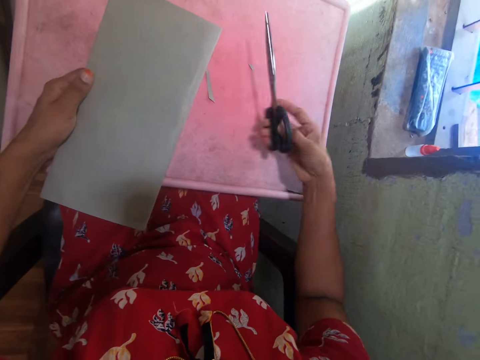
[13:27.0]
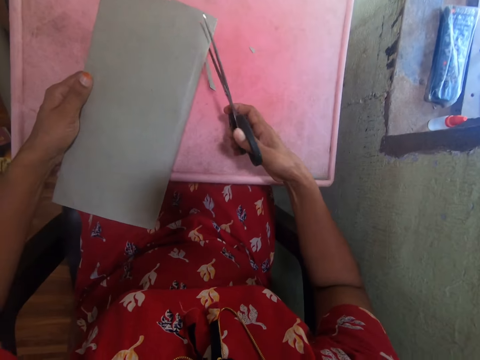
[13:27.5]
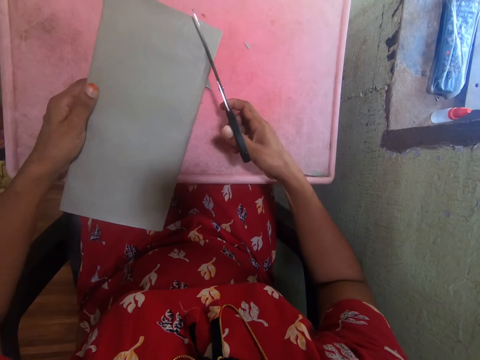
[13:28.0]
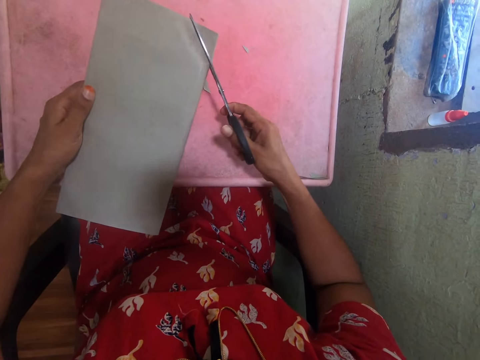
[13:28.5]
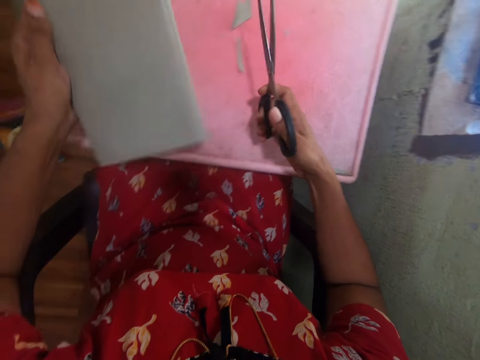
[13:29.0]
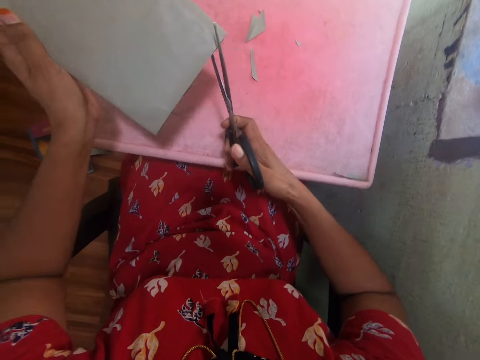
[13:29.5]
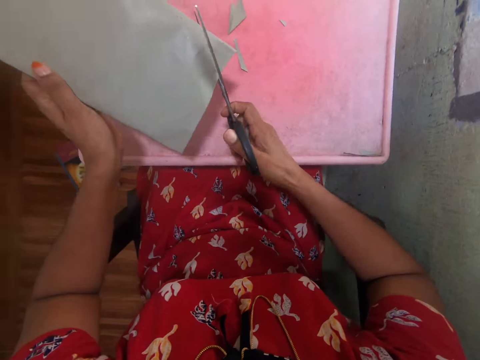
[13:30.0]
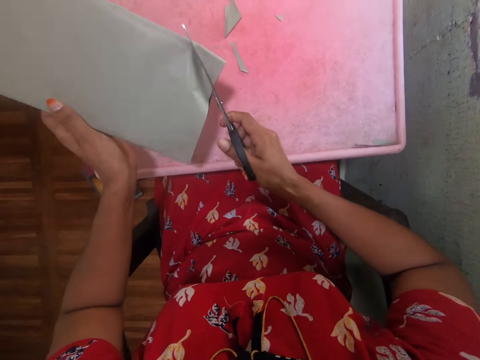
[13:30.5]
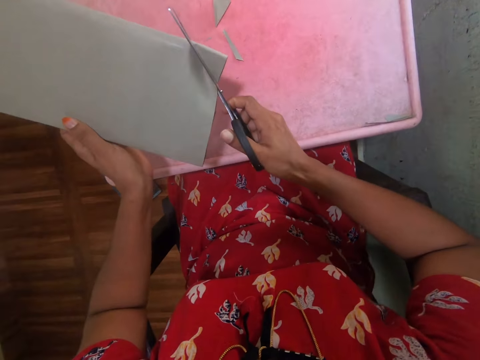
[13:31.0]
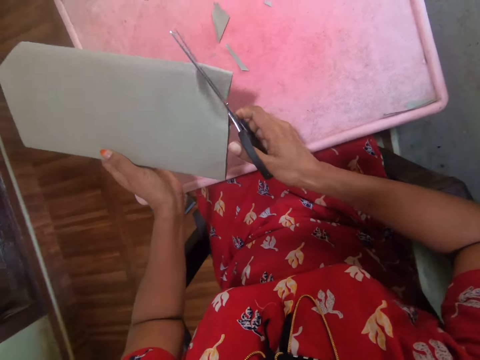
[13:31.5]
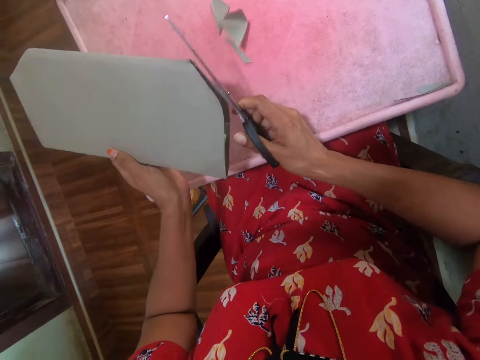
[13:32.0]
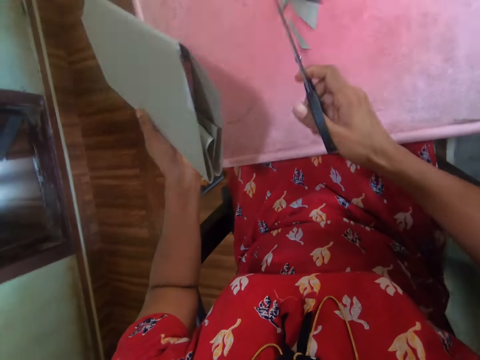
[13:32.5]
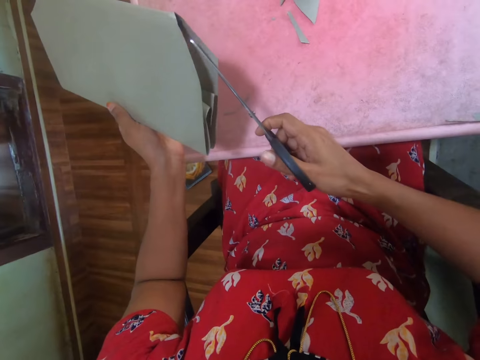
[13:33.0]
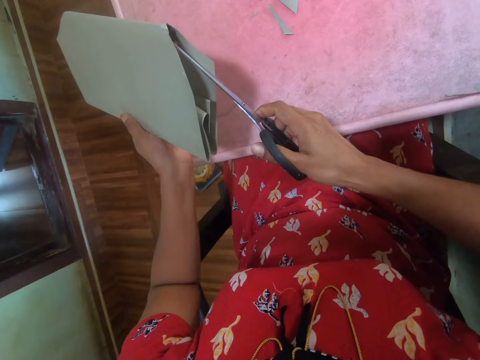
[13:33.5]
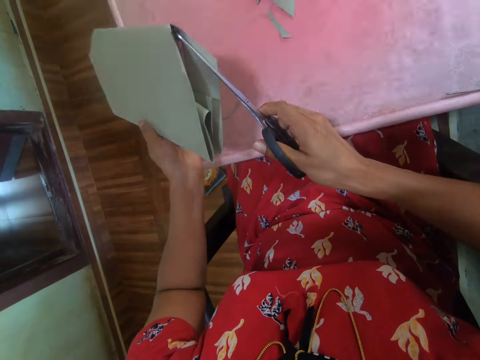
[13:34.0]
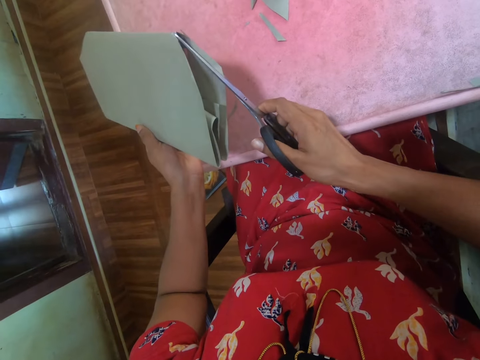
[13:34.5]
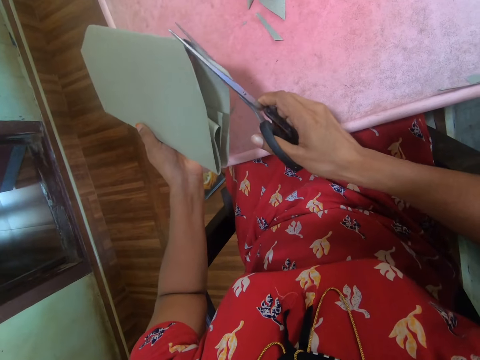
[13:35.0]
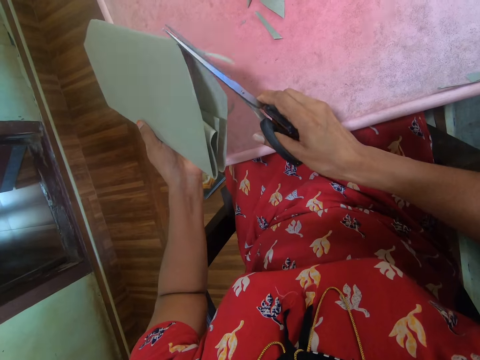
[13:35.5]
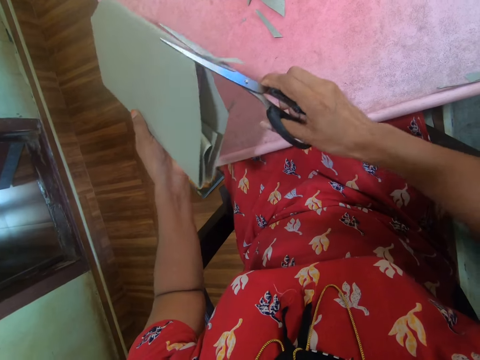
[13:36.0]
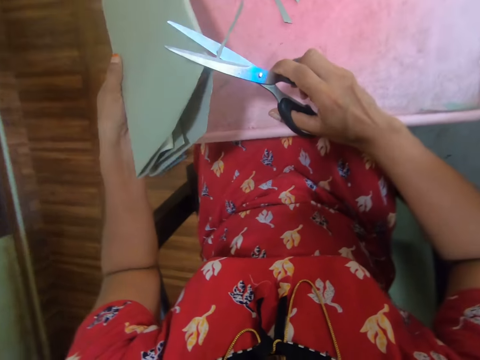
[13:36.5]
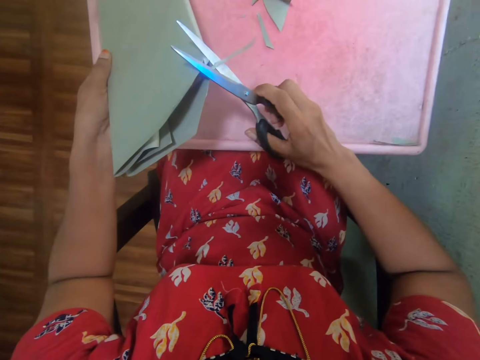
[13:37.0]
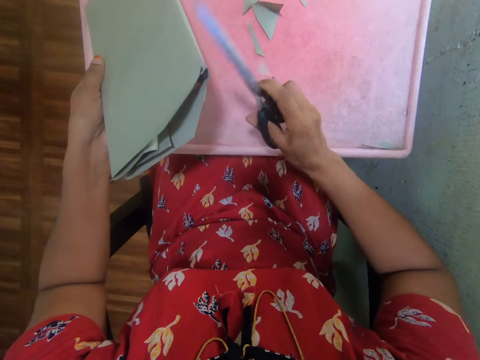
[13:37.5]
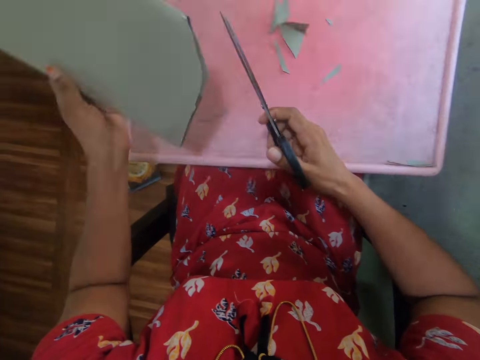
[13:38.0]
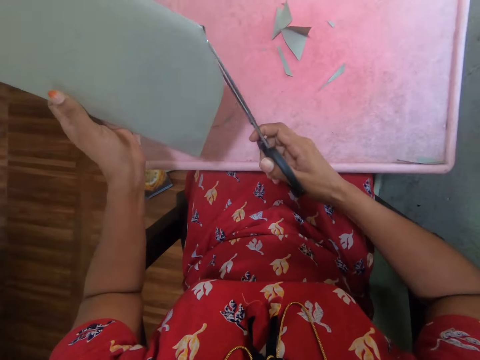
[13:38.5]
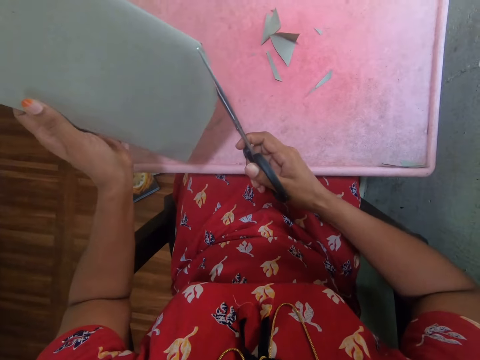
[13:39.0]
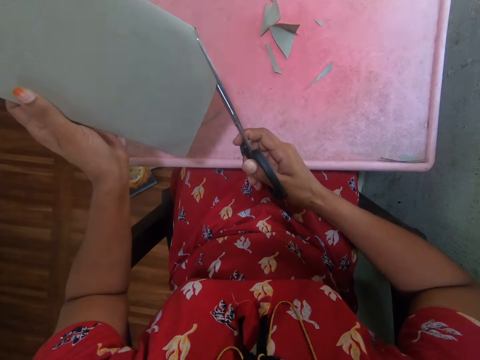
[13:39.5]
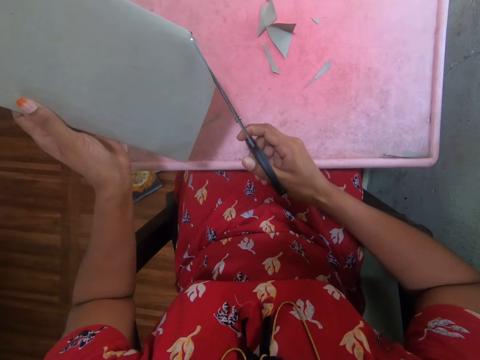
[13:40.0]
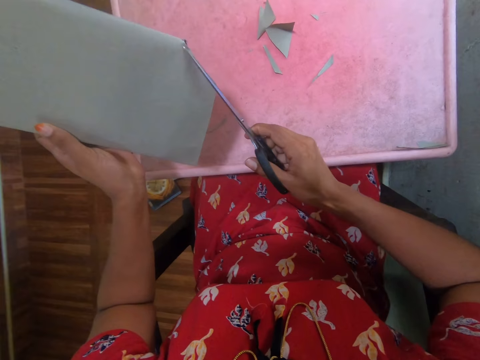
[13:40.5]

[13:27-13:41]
The camera wearer picks up the scissors from the board. They hold the book by hand. They cut a corner of the brown cover with the scissors. They cut another corner of the brown cover with the scissors. They trim out part of the brown cover with the scissors.

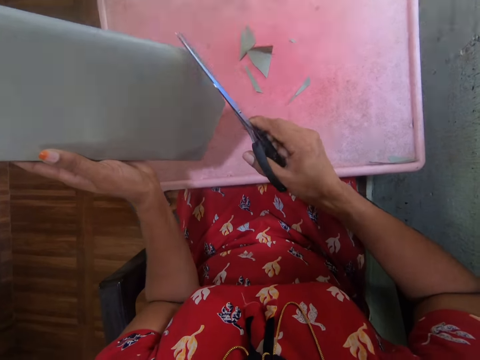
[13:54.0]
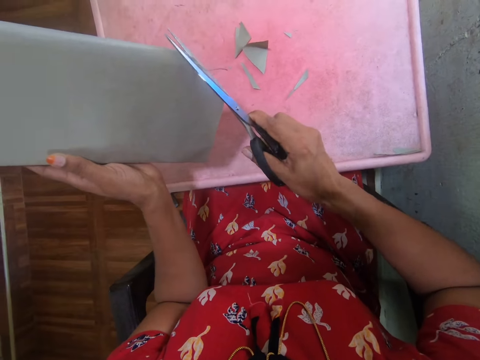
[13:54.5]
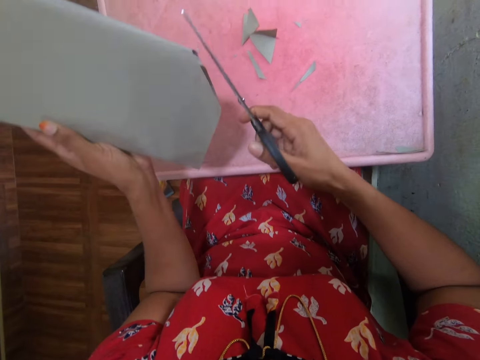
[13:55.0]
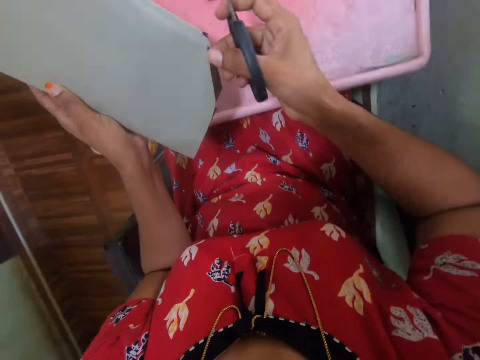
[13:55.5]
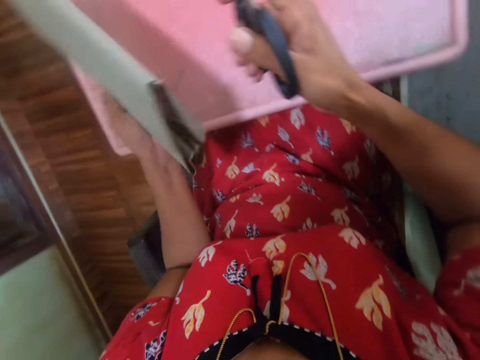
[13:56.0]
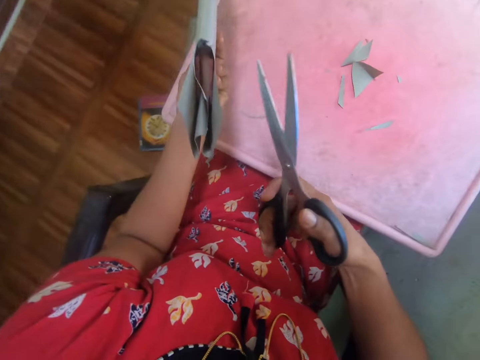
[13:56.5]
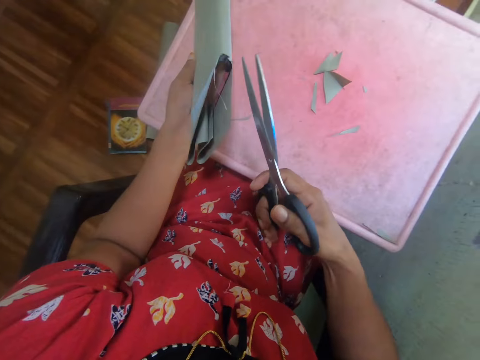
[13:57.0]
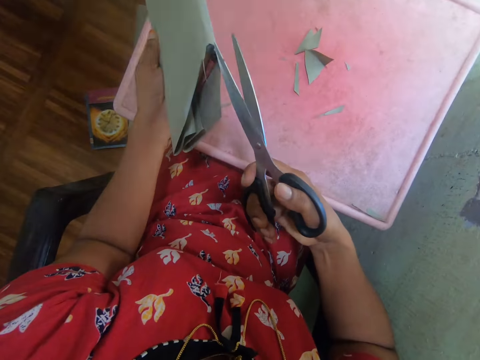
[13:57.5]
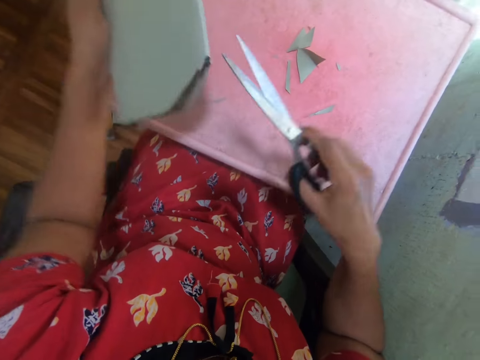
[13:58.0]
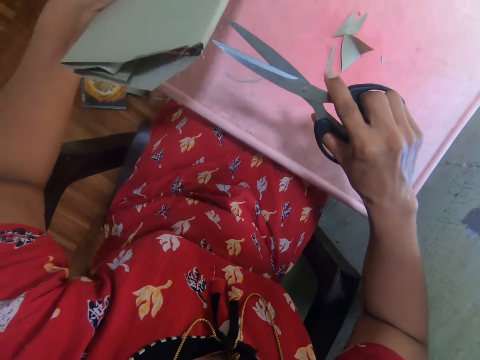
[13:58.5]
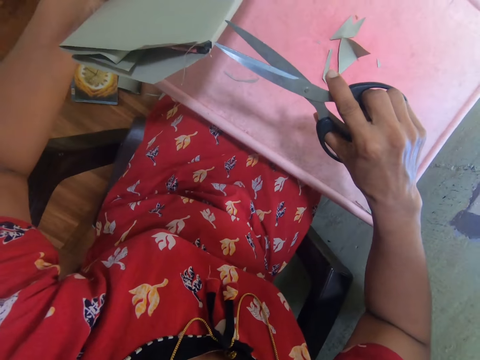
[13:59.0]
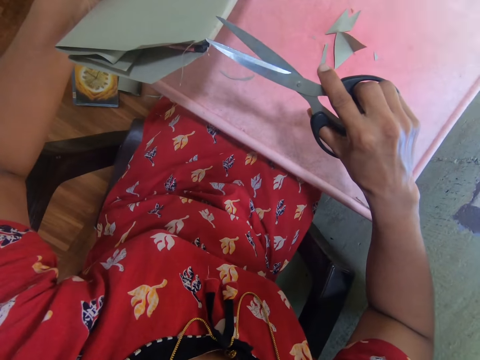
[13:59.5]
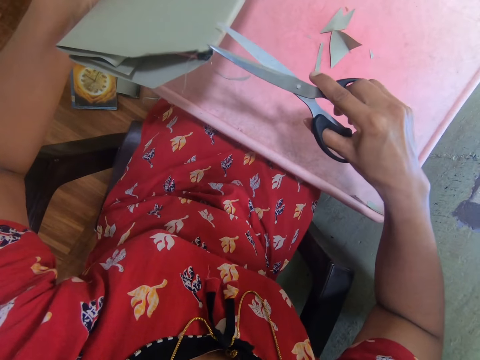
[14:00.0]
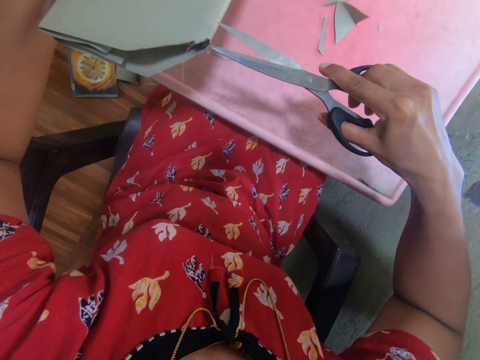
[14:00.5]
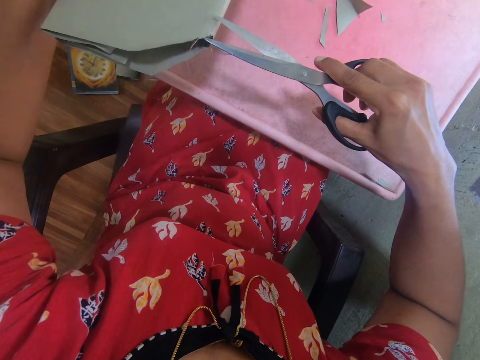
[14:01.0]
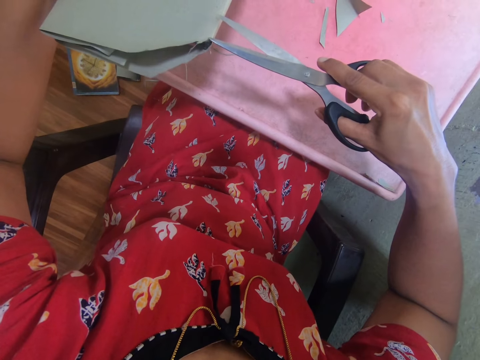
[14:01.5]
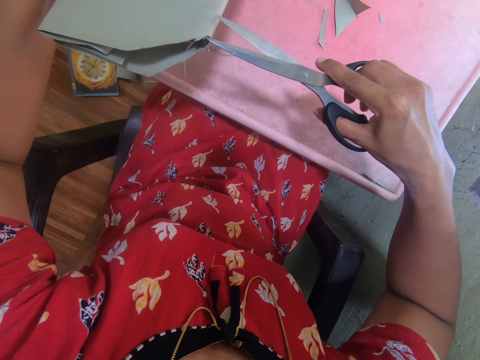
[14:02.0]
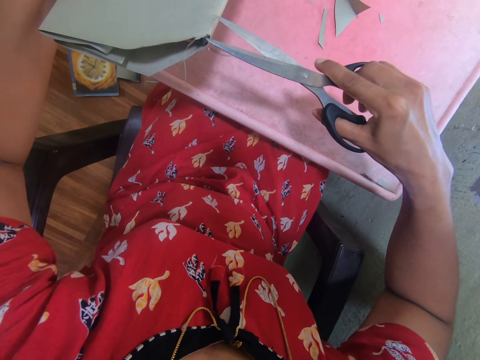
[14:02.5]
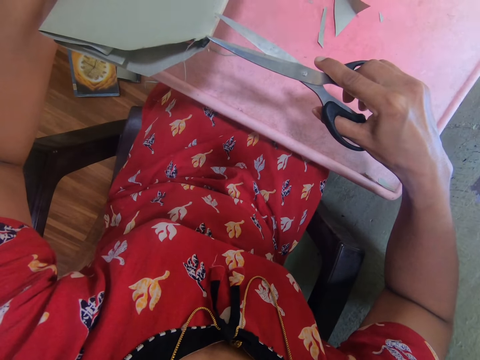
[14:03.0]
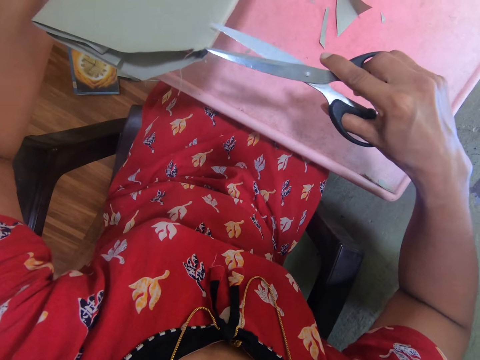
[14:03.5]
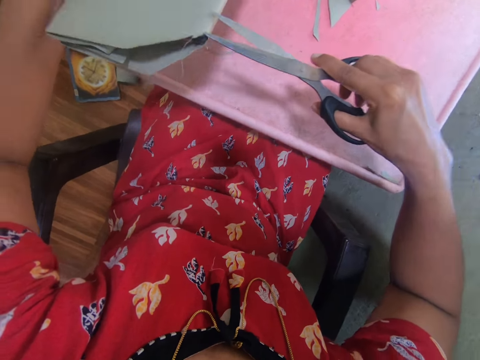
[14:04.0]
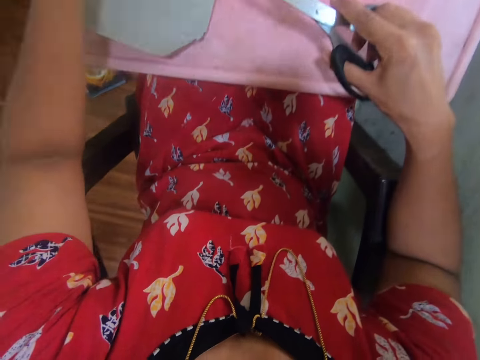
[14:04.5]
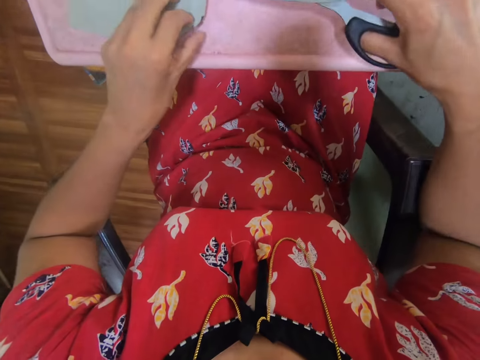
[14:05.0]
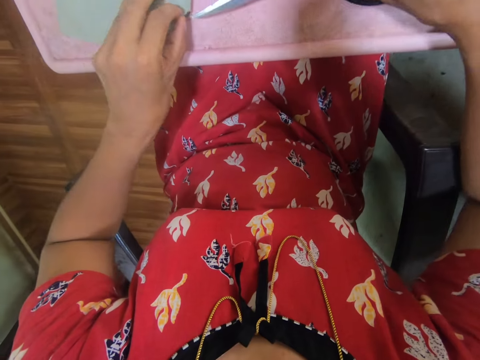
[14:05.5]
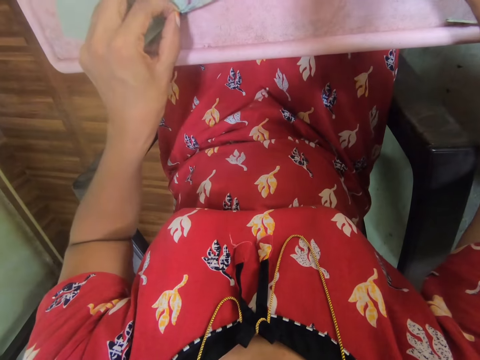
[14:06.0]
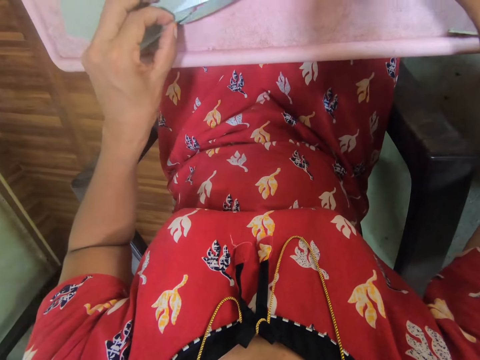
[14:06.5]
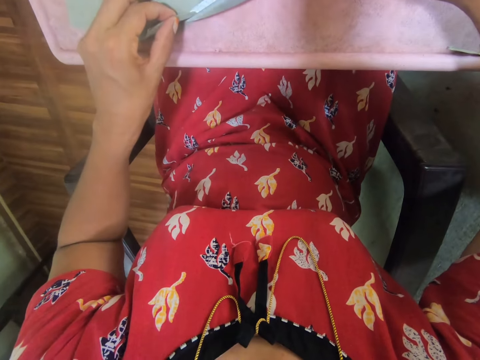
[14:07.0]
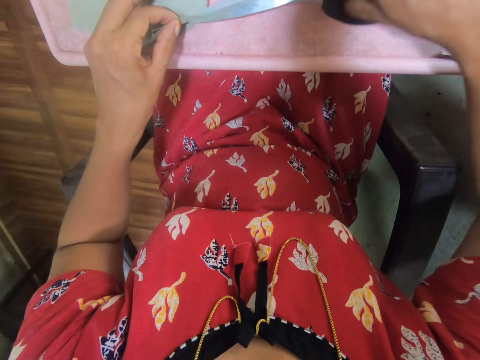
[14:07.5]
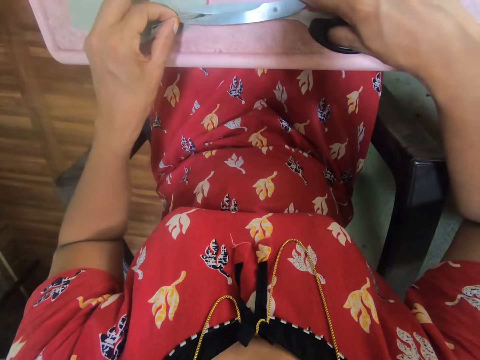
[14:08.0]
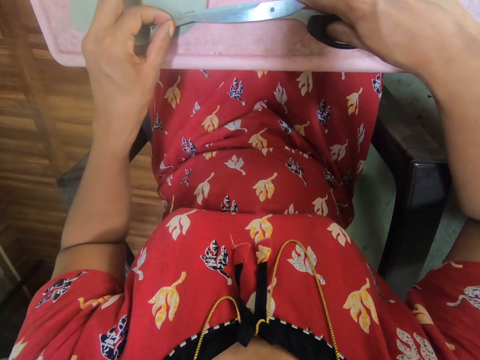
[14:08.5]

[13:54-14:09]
The camera wearer holds a piece of paper with his hand. He places the pair of scissors on the table, places the book on the table and places the covering paper on the table while cutting it with the scissors. He holds the piece of paper with his hand. He cuts the piece of paper with the pair of scissors.
